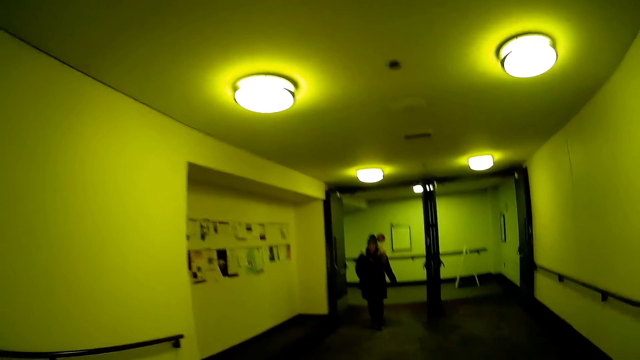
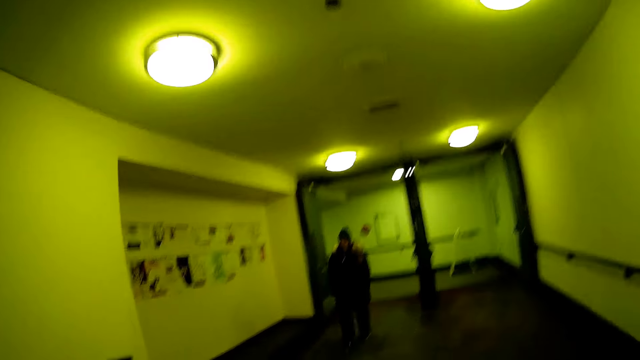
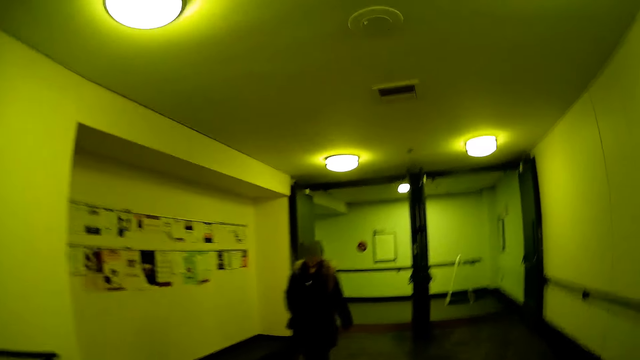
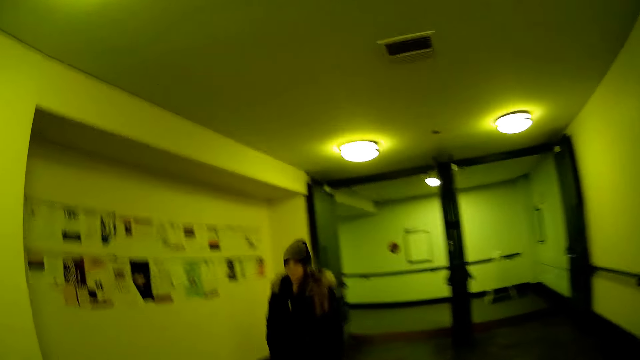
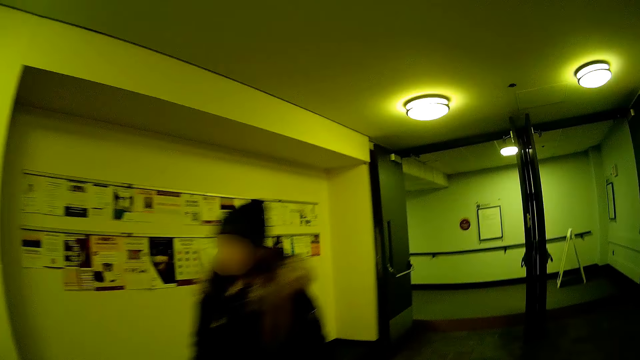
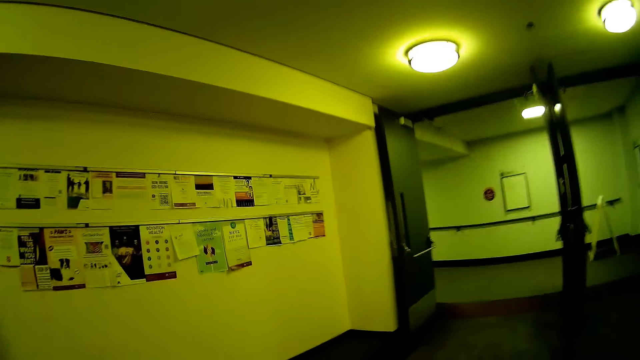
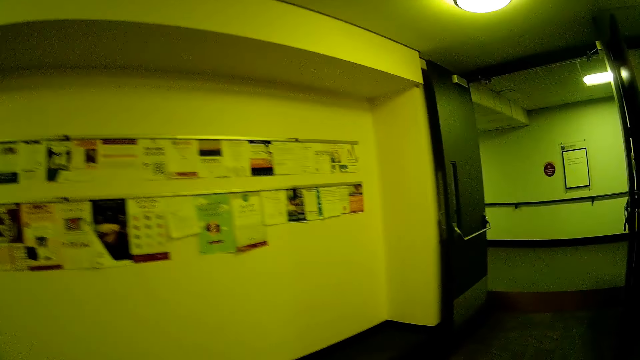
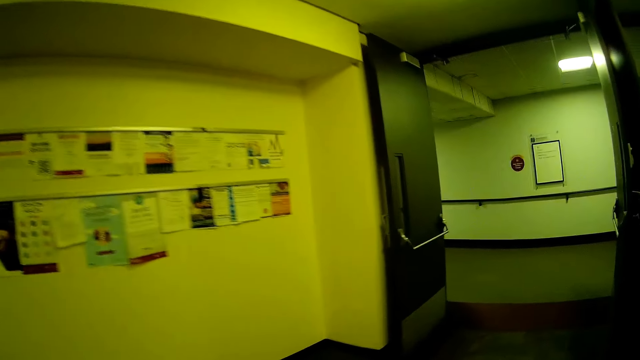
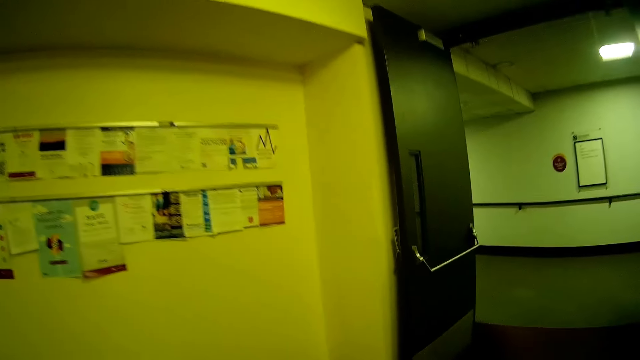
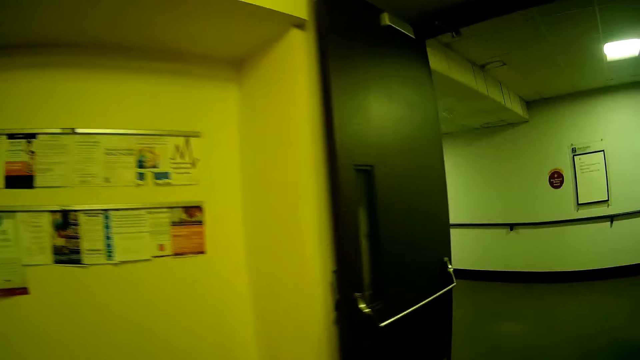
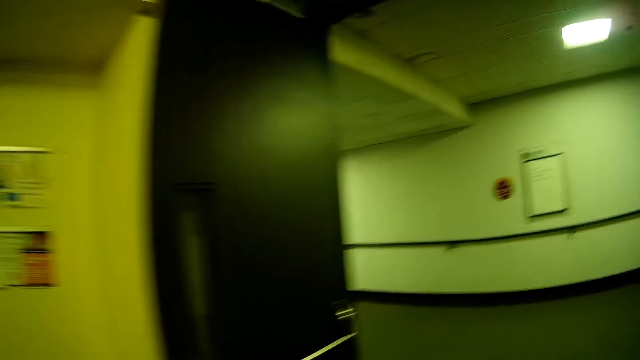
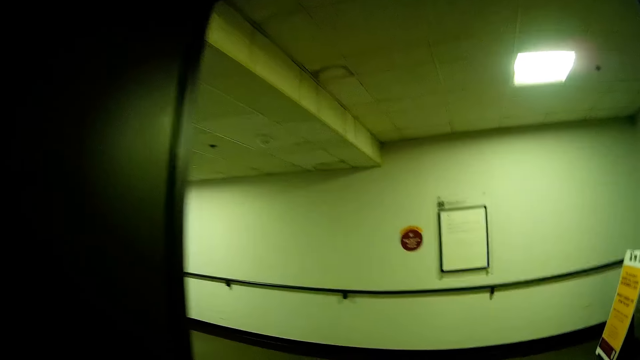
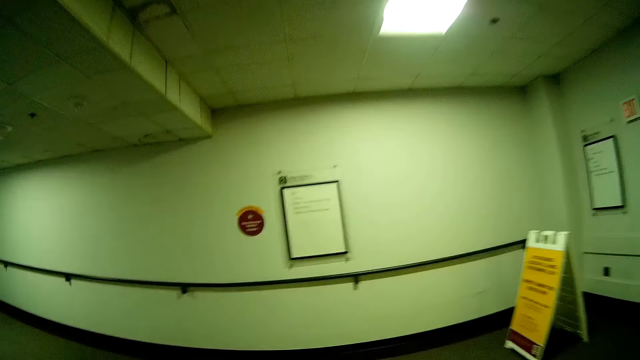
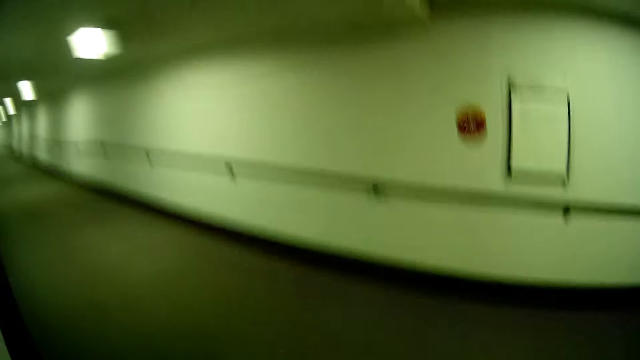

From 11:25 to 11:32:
A woman walks past the camera wearer.

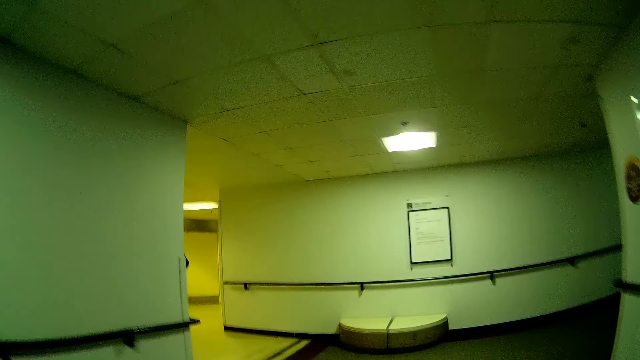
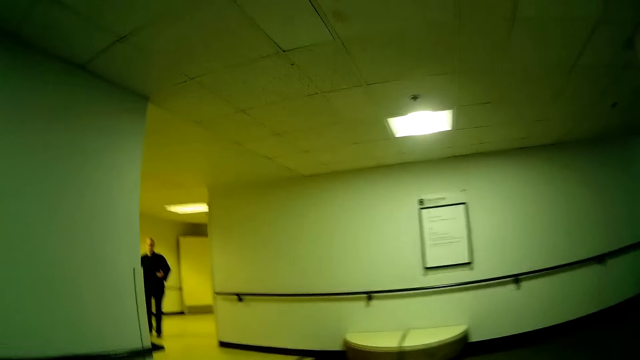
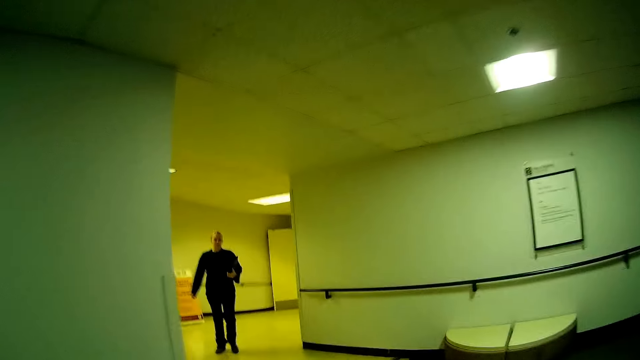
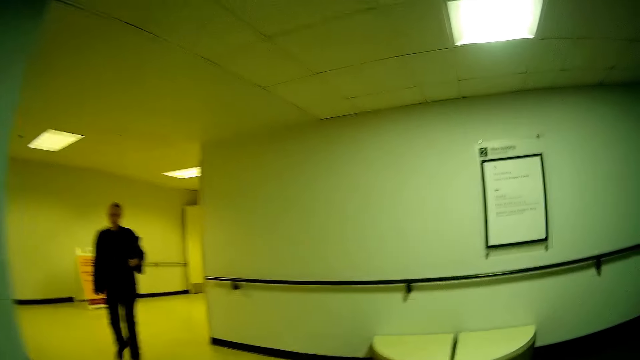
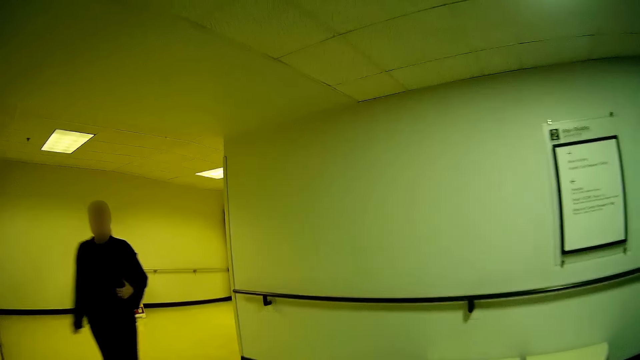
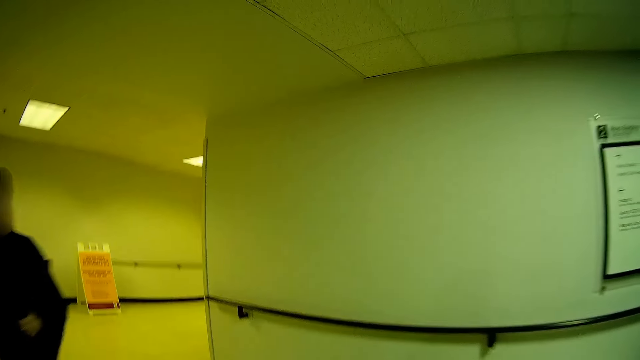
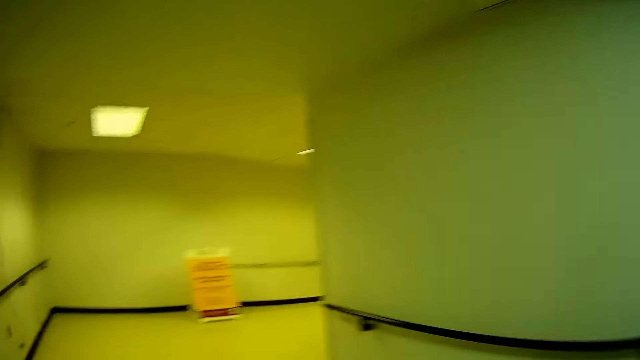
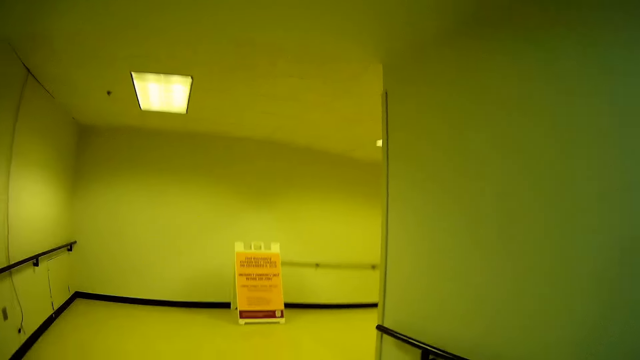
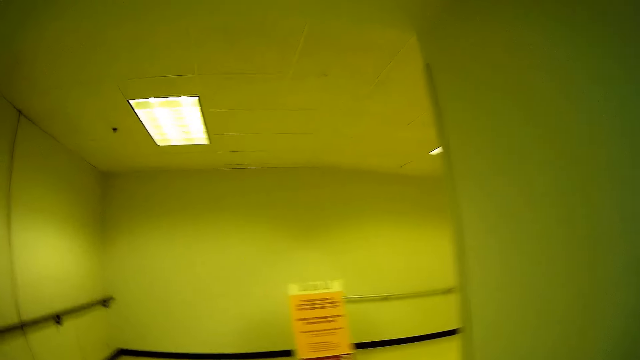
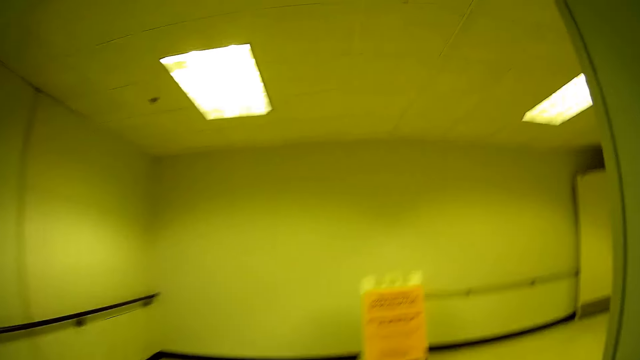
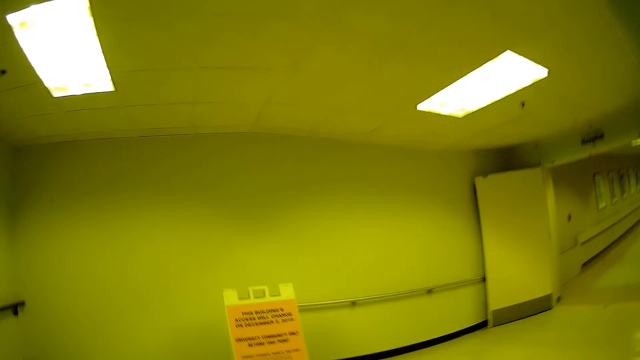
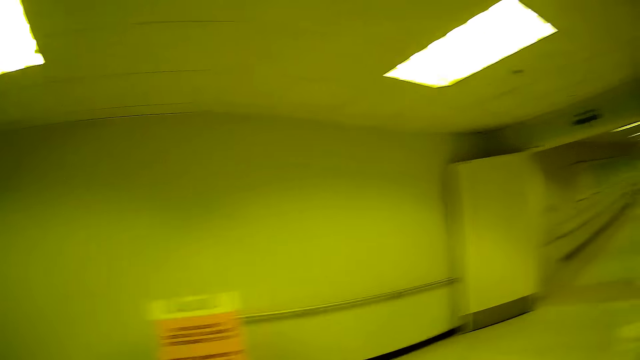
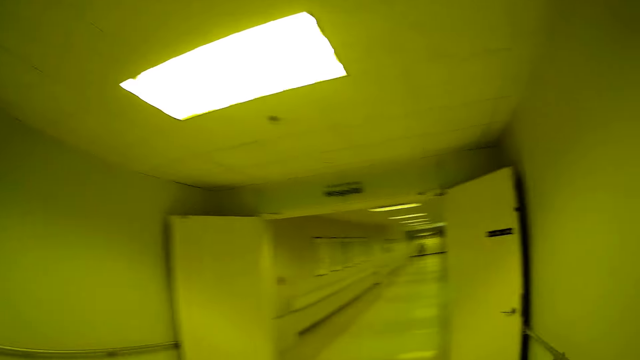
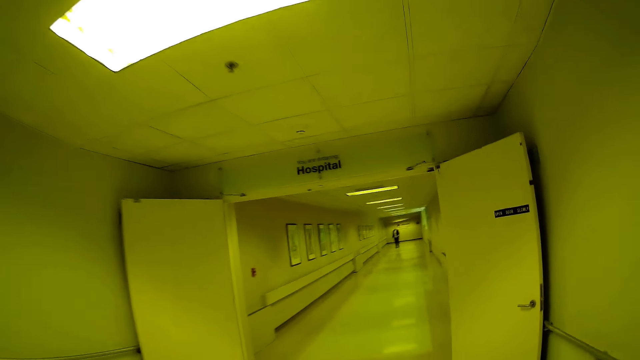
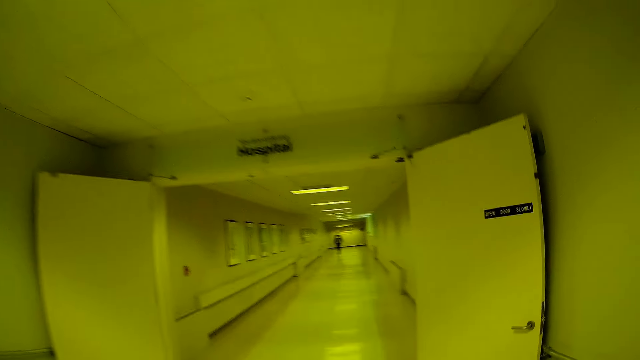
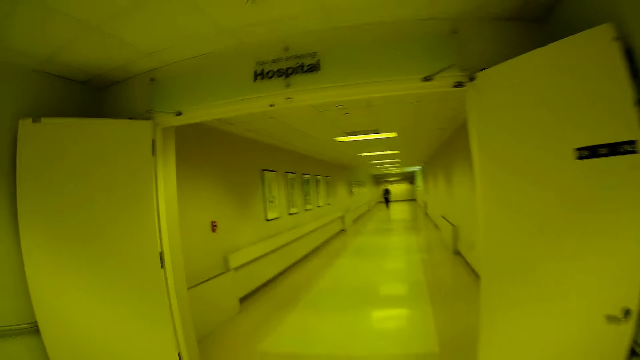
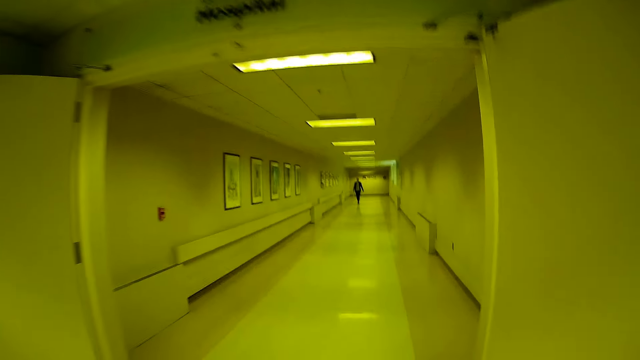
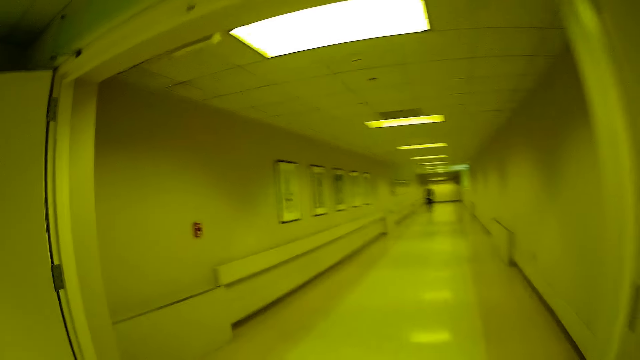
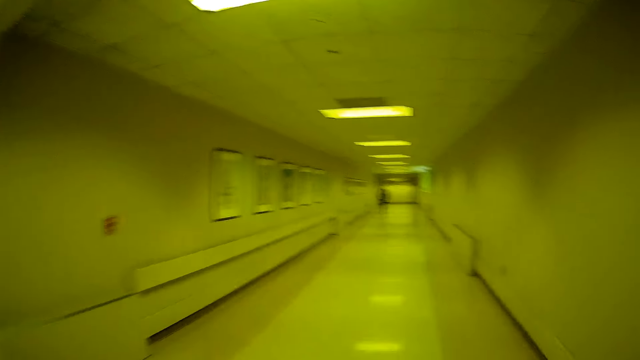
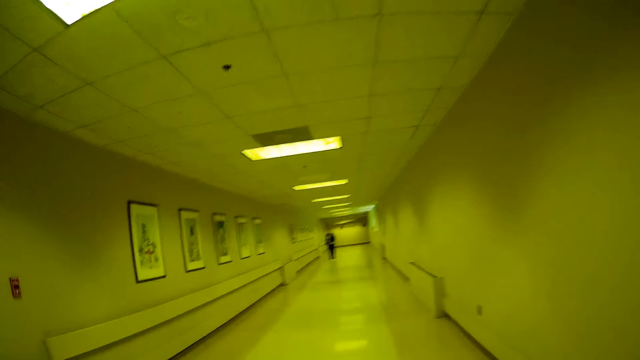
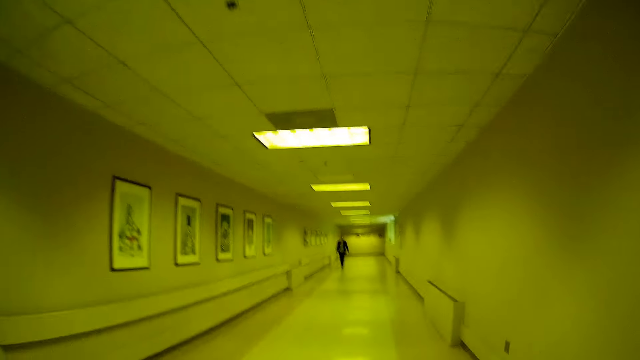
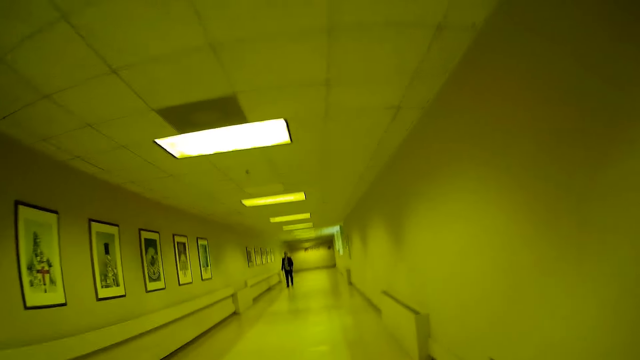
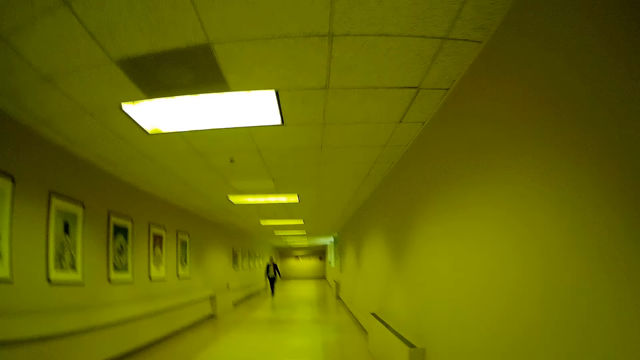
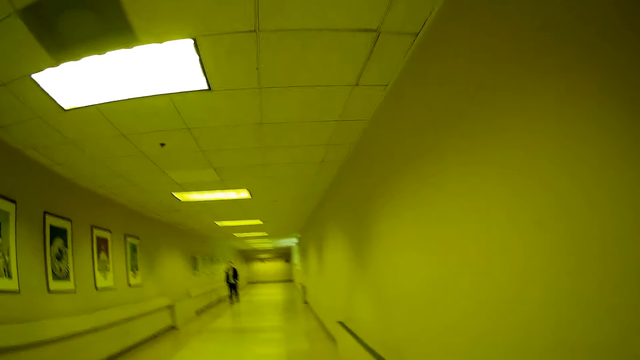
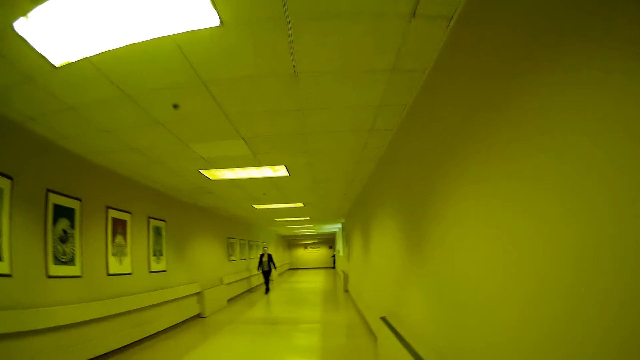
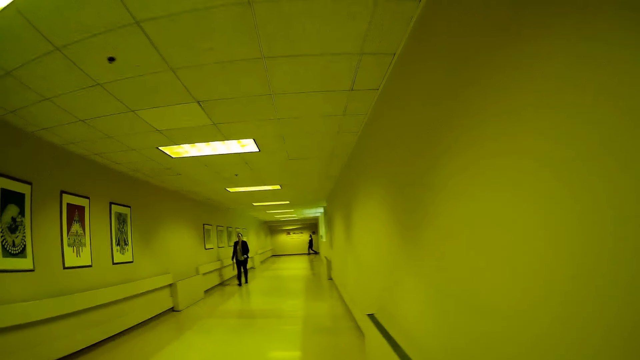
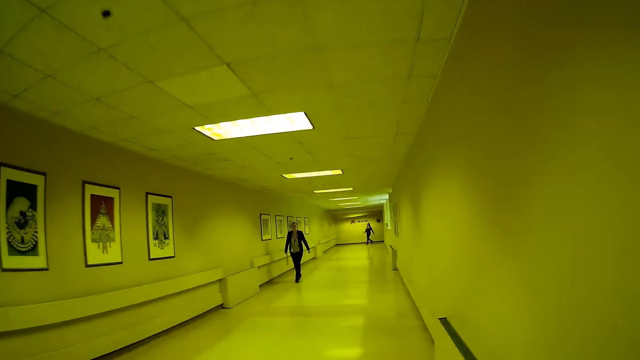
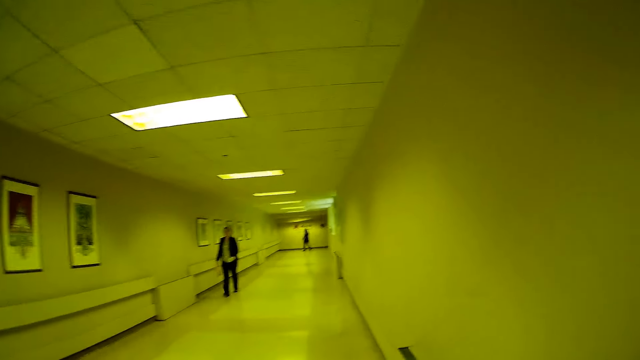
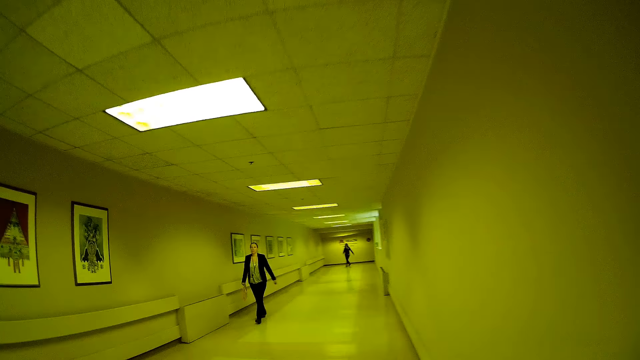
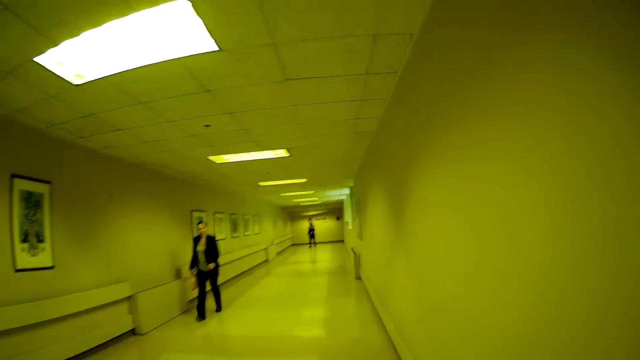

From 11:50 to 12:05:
A man walks past the camera wearer.
